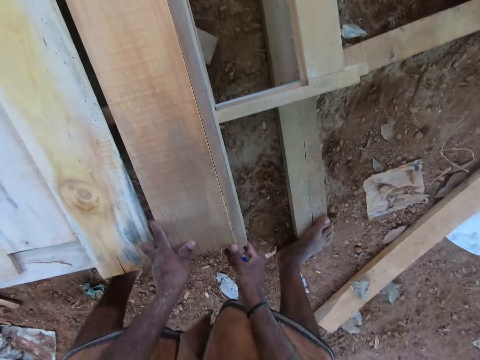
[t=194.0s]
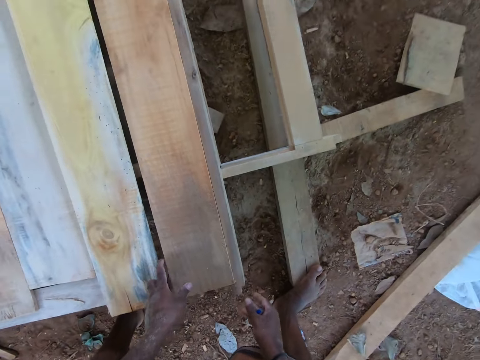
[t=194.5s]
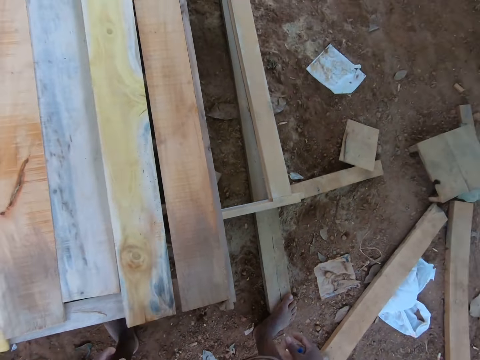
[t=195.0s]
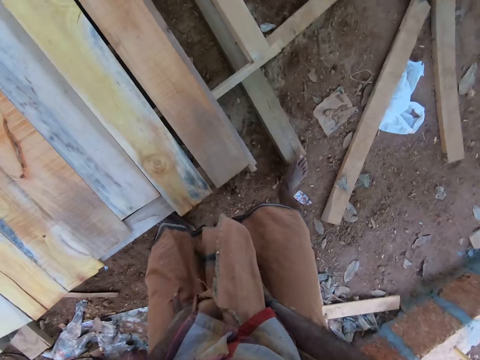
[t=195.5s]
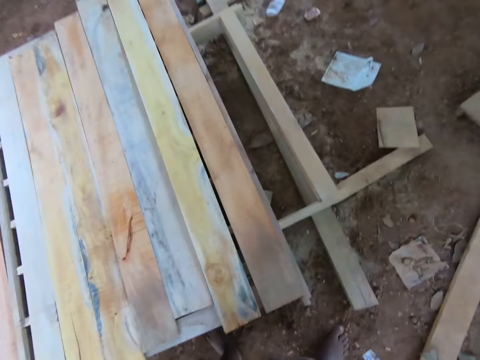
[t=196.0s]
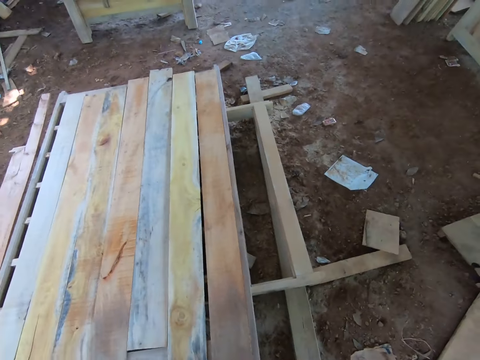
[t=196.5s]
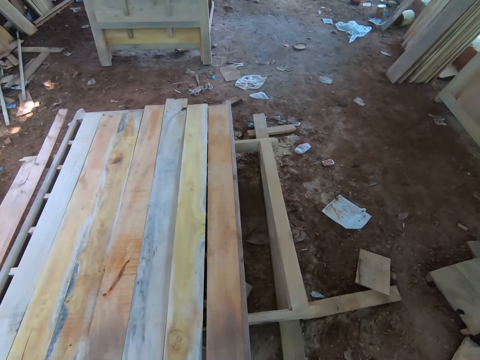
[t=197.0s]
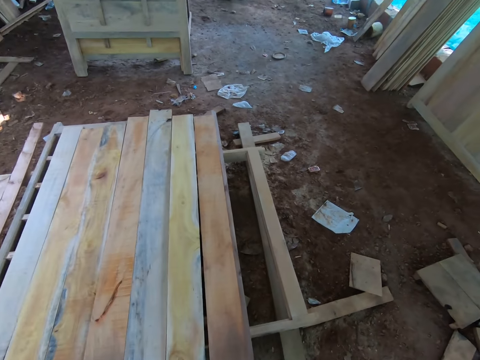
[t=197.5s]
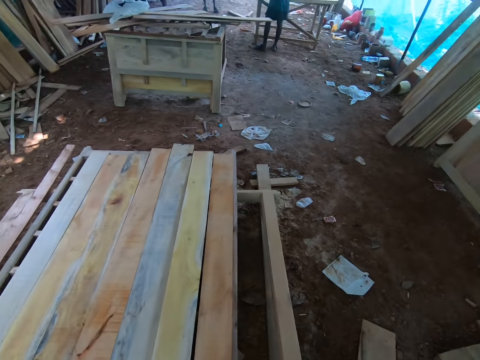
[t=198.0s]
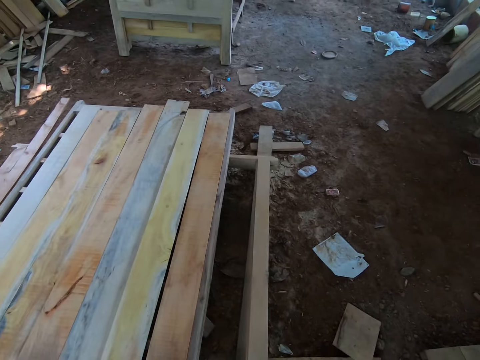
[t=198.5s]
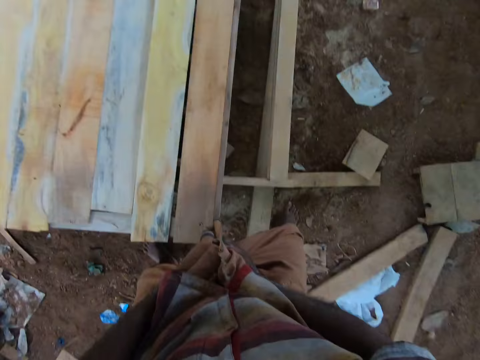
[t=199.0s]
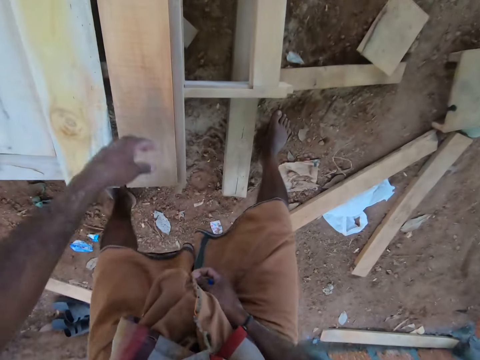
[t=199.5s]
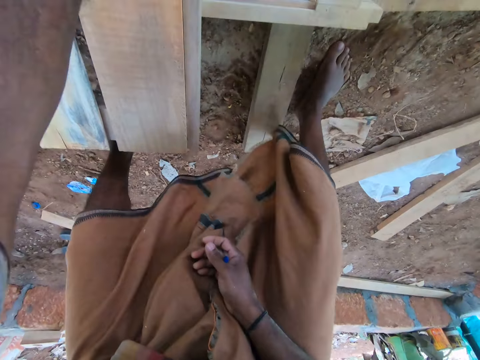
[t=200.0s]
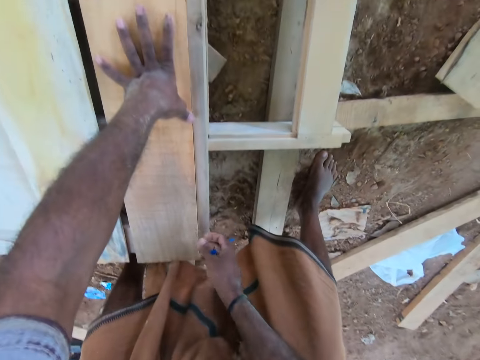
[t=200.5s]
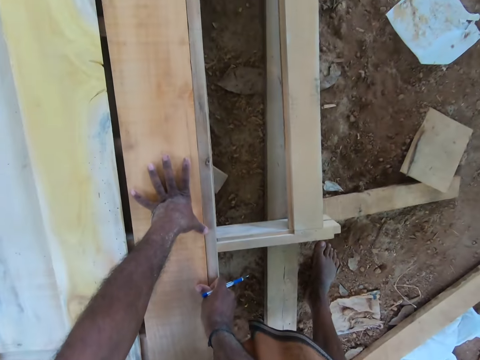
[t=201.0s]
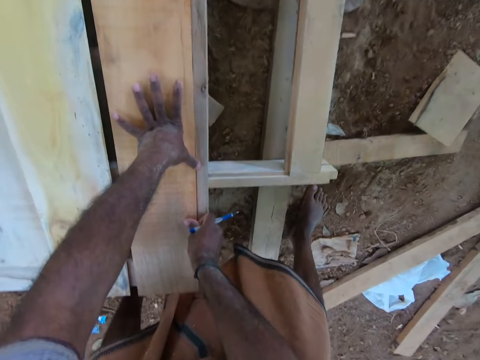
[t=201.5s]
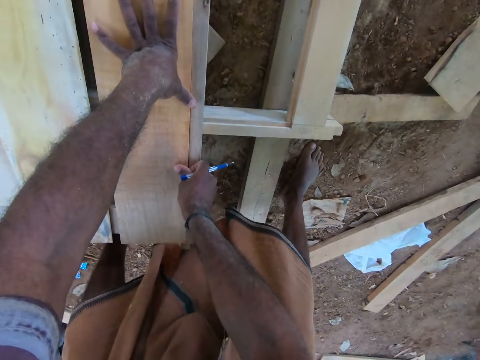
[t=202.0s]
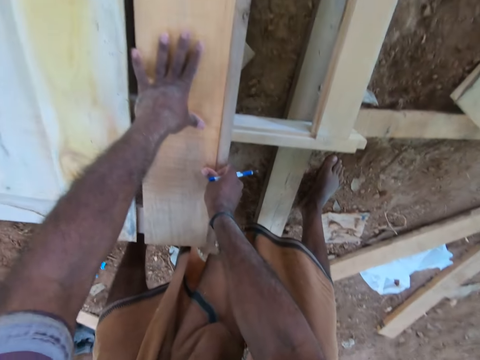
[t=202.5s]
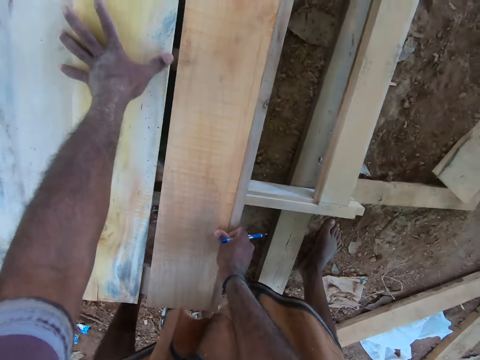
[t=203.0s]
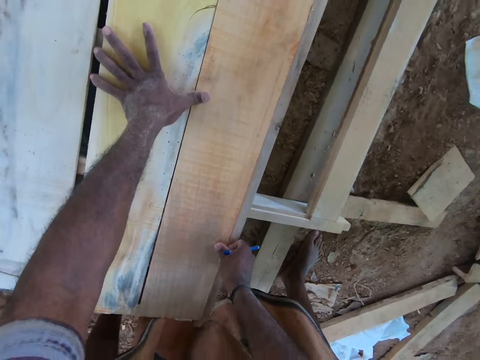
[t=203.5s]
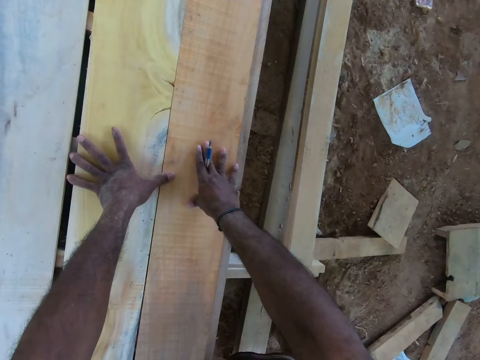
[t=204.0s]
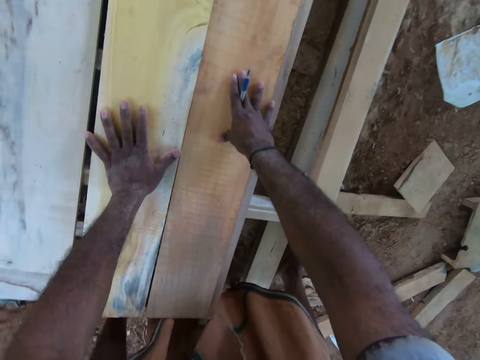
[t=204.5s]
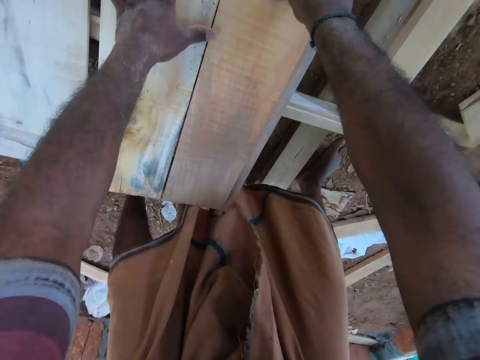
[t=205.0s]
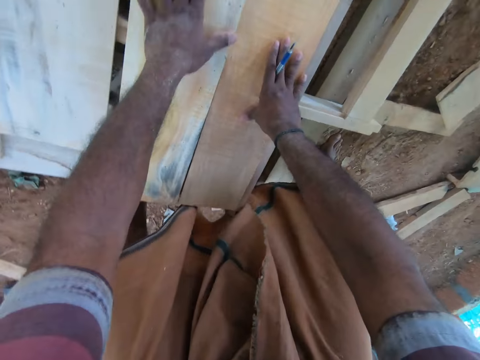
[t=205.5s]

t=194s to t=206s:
The camera wearer looks around. They arrange timber pieces.

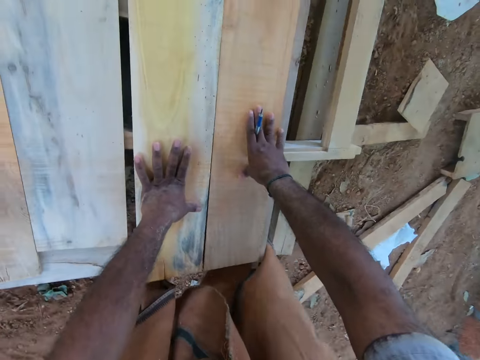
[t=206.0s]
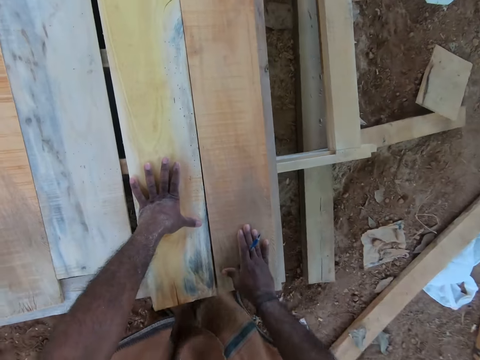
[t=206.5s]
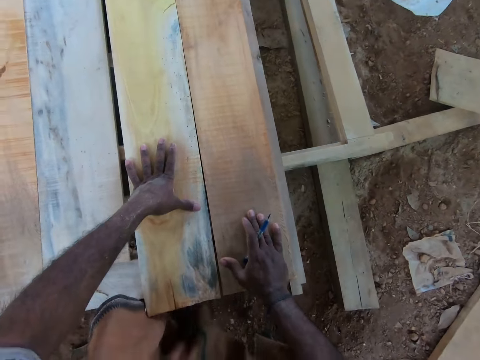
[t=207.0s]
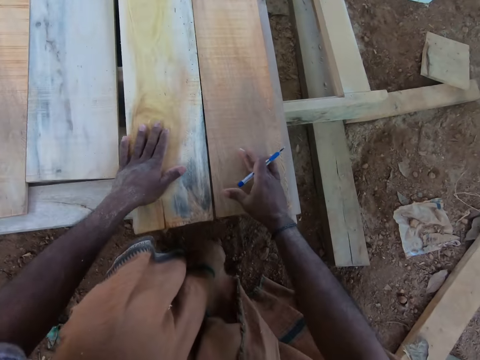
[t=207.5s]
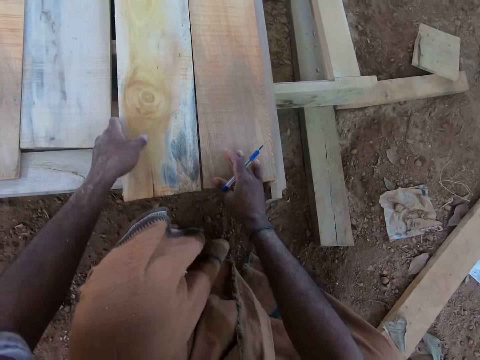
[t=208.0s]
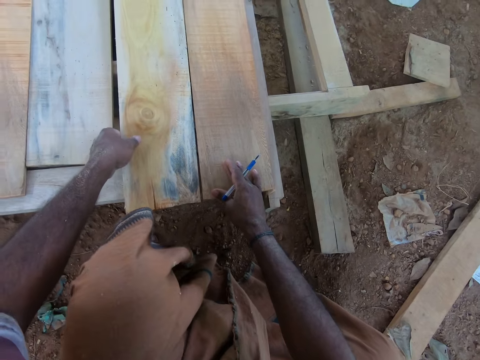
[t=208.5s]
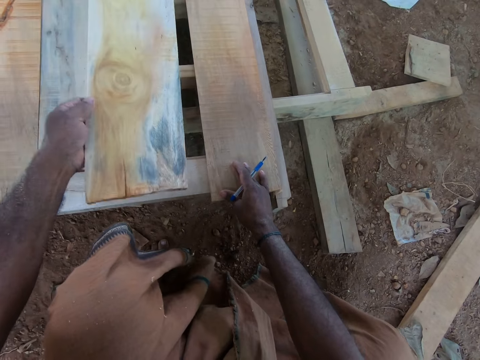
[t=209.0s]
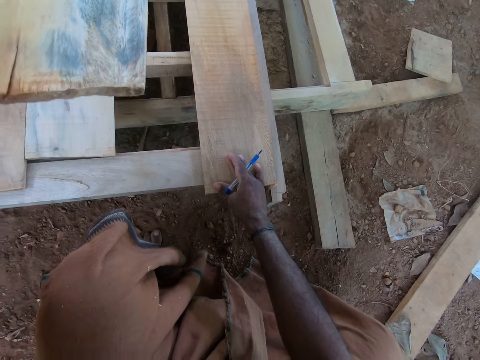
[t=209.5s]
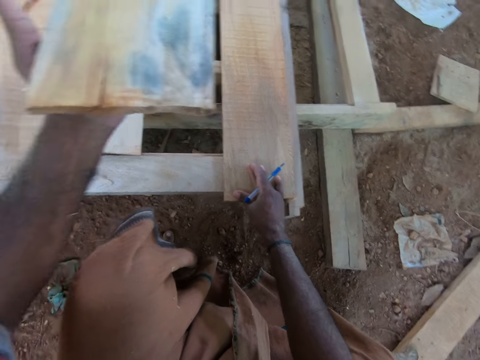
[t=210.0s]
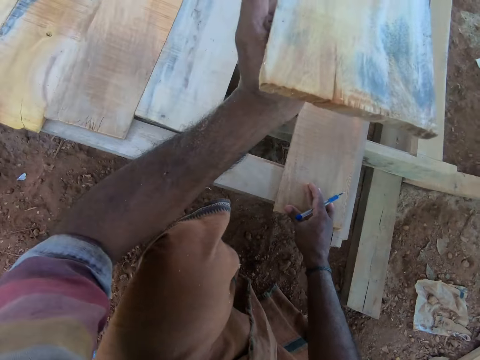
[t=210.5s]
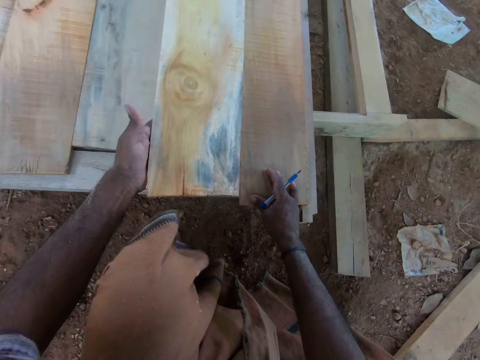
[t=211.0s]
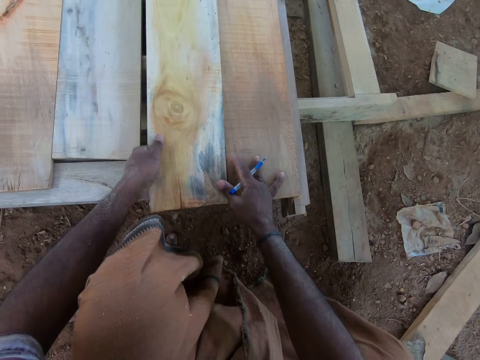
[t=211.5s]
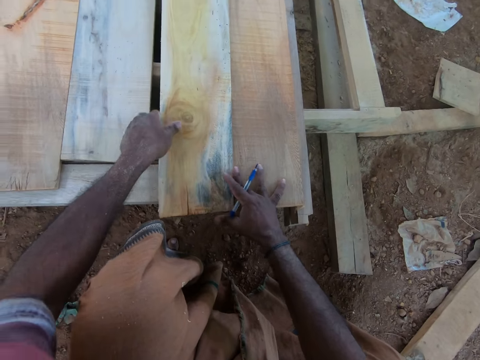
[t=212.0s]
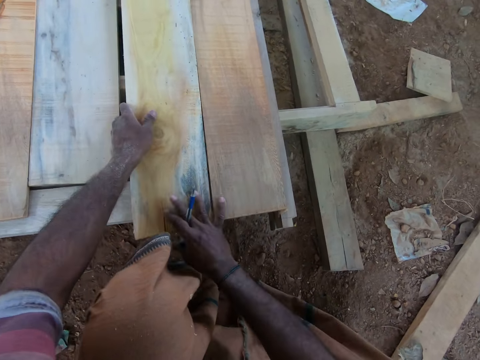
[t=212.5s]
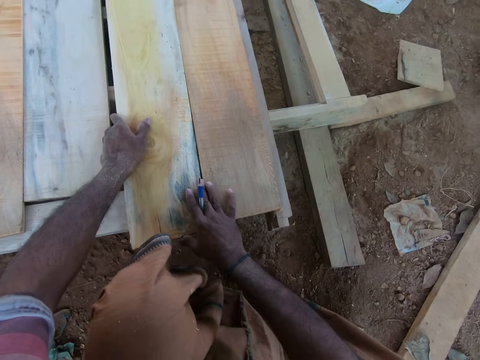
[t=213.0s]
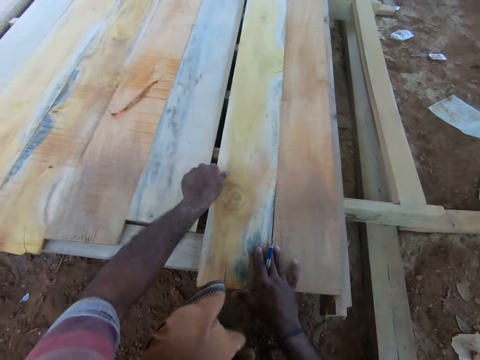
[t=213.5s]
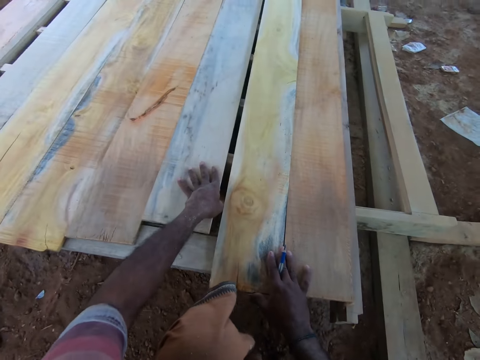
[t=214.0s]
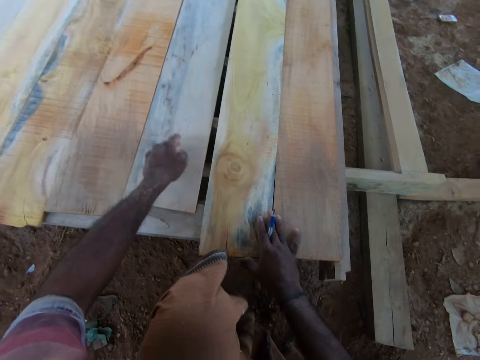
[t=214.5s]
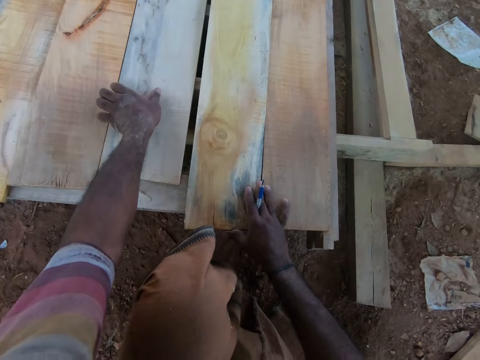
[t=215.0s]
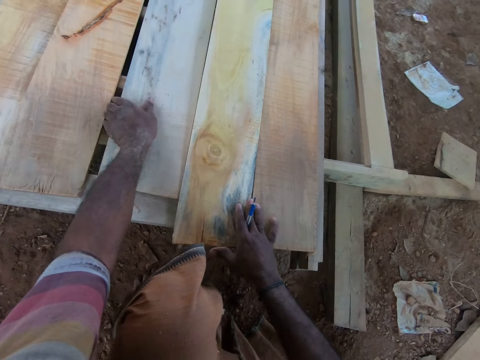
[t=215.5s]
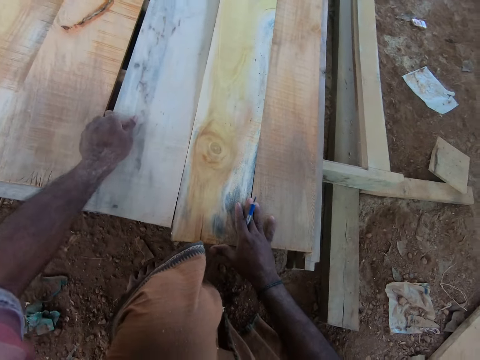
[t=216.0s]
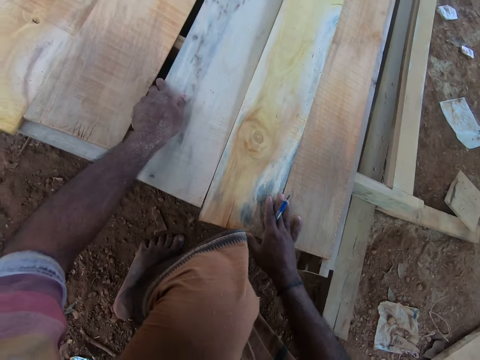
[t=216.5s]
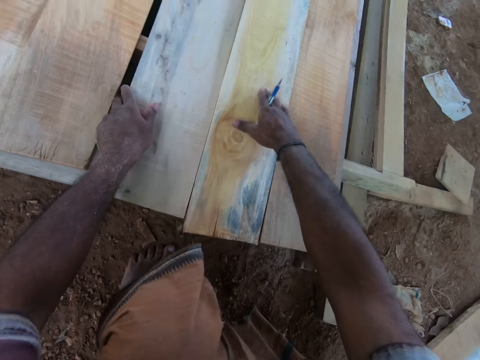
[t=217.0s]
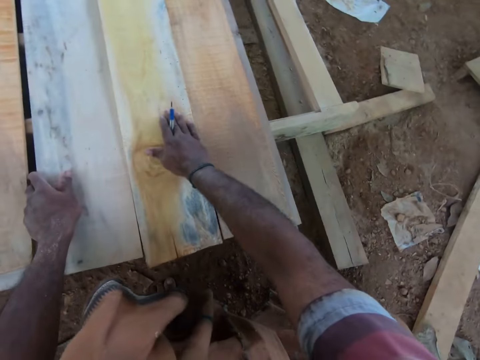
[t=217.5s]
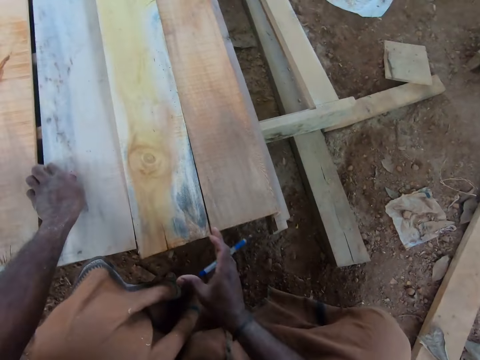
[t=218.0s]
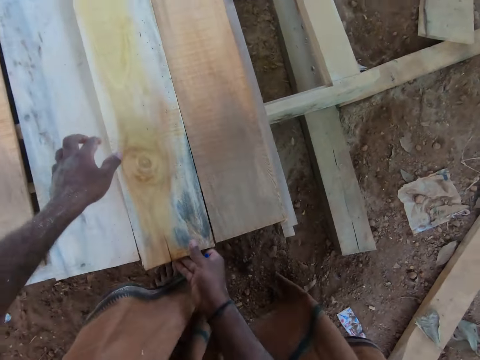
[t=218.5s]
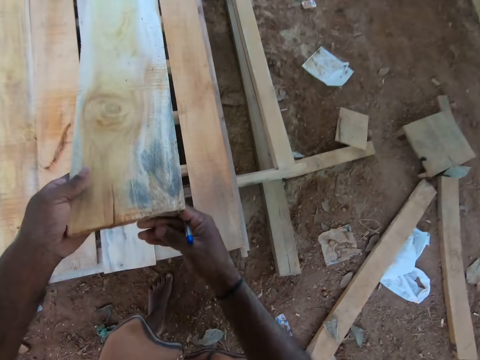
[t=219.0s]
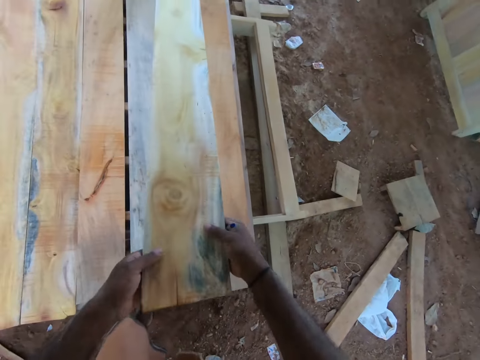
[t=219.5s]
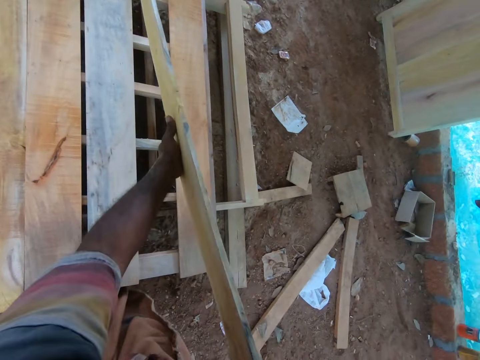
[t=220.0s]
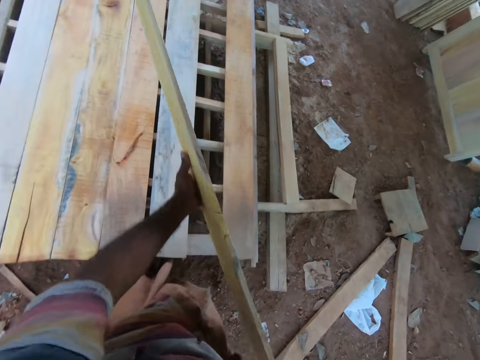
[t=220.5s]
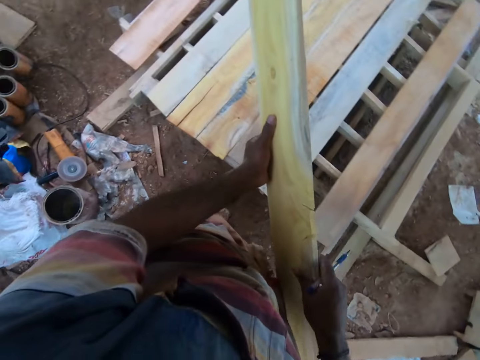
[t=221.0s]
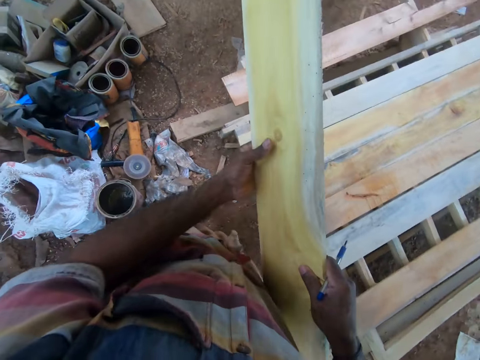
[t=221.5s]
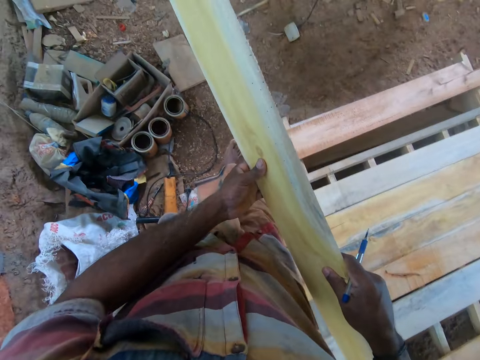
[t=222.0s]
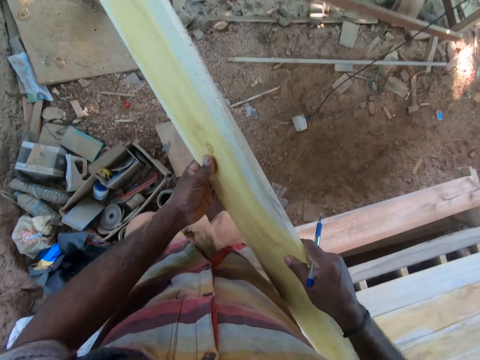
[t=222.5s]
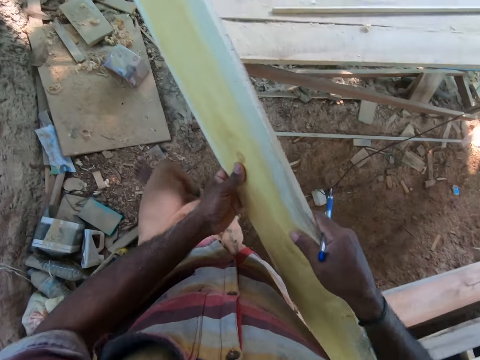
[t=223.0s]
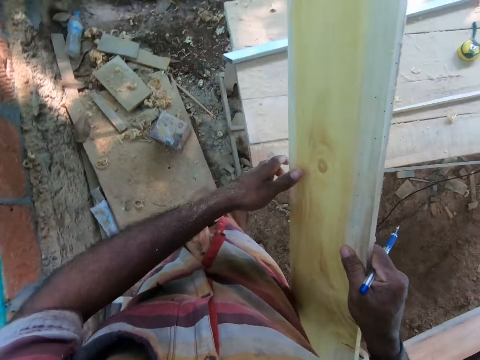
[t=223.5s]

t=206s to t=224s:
The camera wearer picks the plank from the work bench with his left hand. He drops the plank on the work bench with his left hand. He adjusts the planks on the work bench with his left hand. He lifts the plank from the work bench with his right hand. He holds the plank with both hands. He picks the plank from the work bench with both hands.
